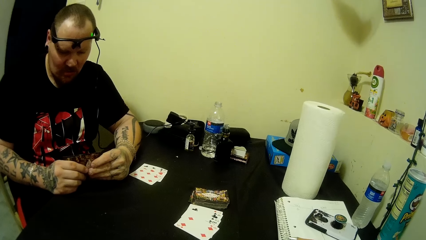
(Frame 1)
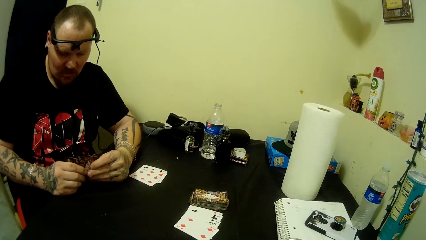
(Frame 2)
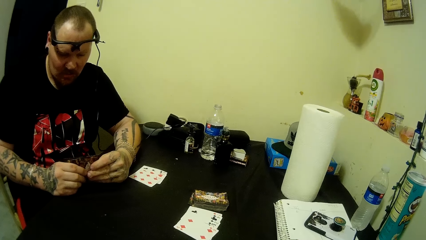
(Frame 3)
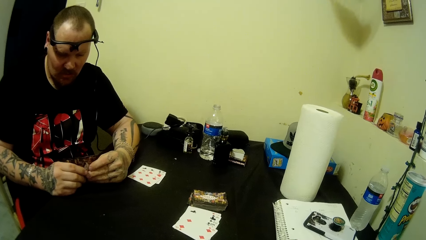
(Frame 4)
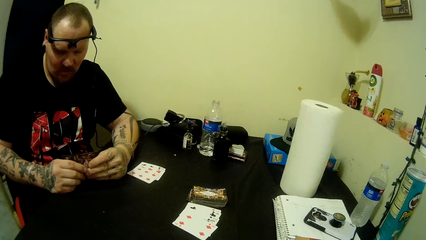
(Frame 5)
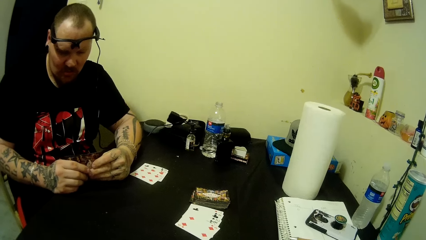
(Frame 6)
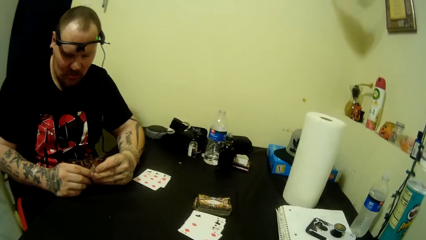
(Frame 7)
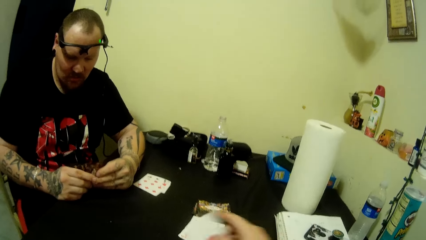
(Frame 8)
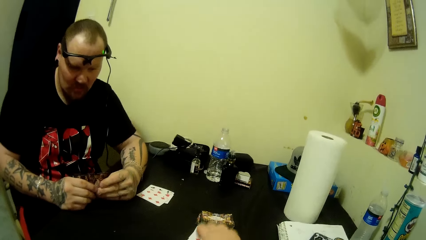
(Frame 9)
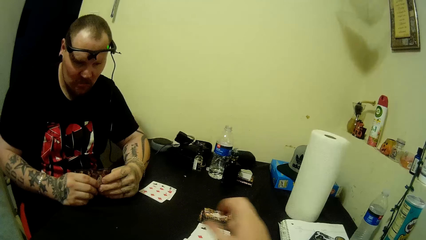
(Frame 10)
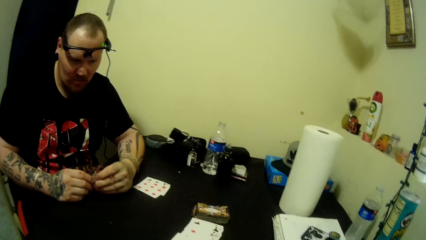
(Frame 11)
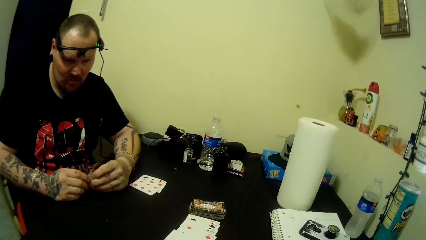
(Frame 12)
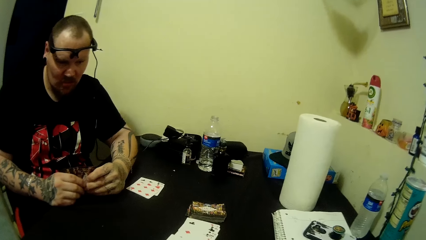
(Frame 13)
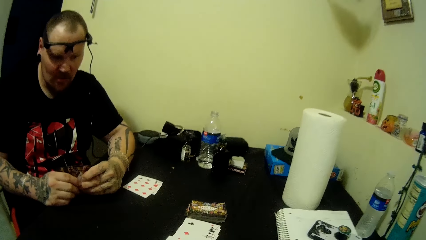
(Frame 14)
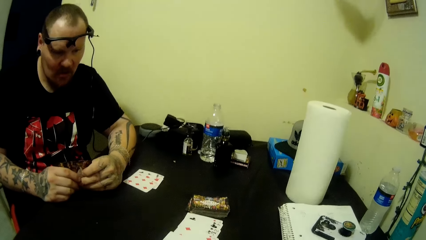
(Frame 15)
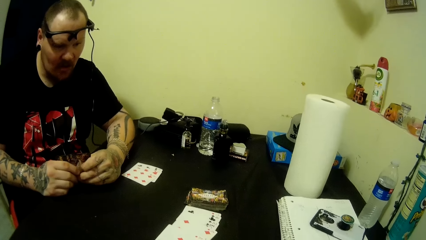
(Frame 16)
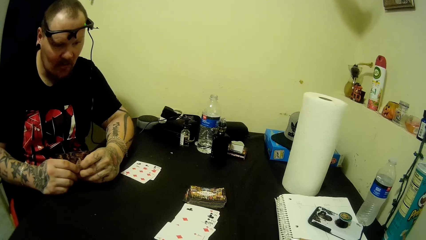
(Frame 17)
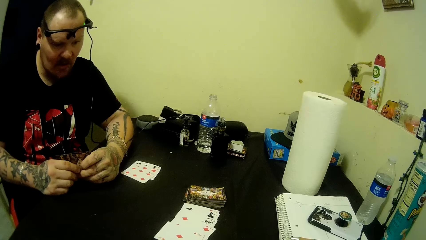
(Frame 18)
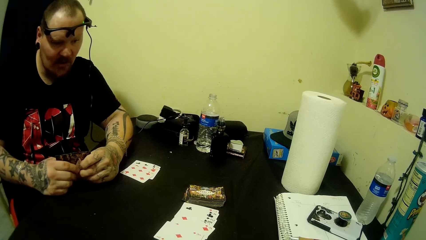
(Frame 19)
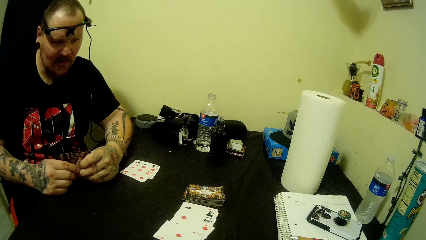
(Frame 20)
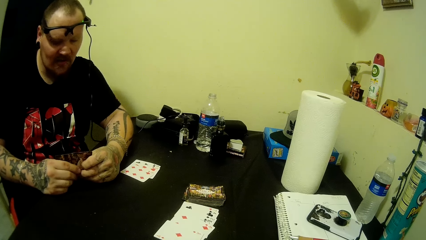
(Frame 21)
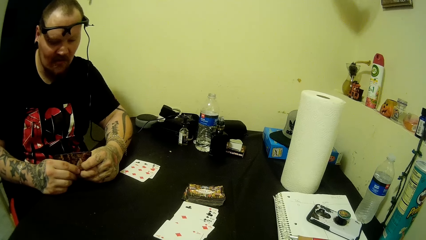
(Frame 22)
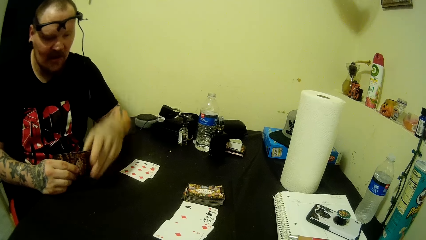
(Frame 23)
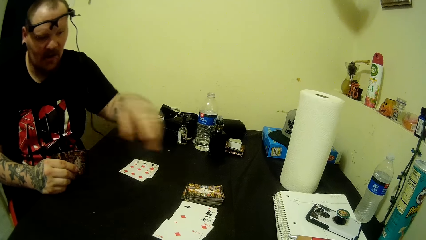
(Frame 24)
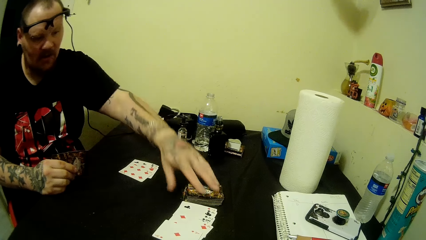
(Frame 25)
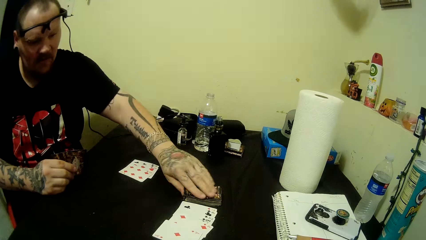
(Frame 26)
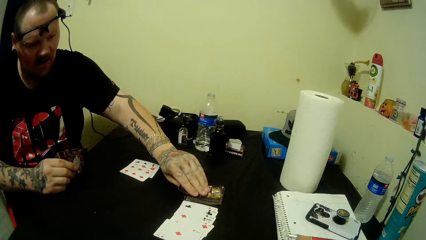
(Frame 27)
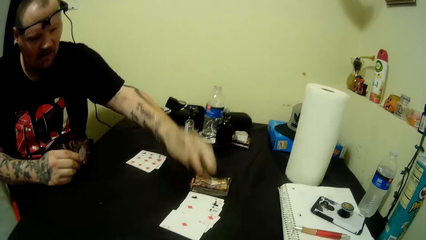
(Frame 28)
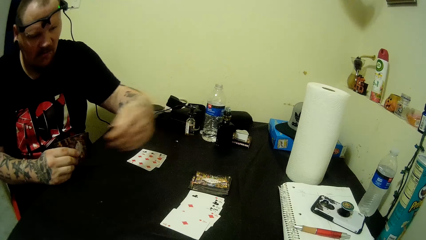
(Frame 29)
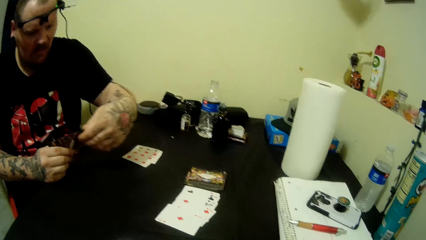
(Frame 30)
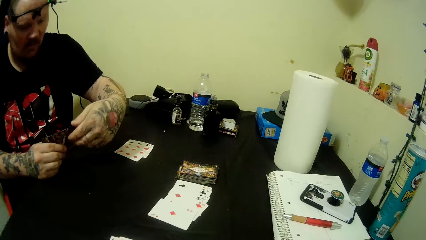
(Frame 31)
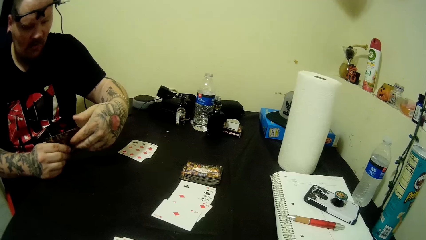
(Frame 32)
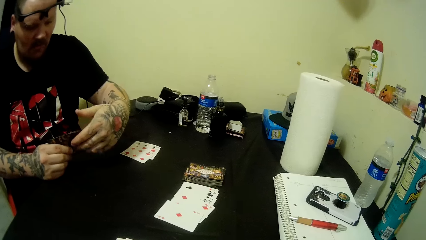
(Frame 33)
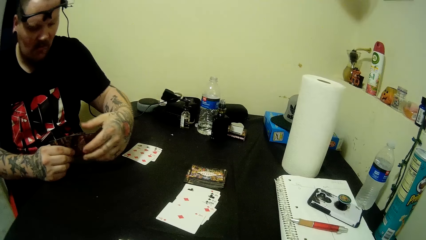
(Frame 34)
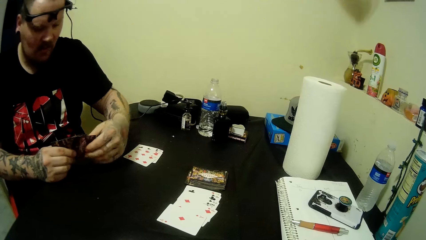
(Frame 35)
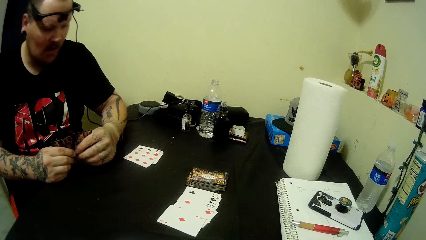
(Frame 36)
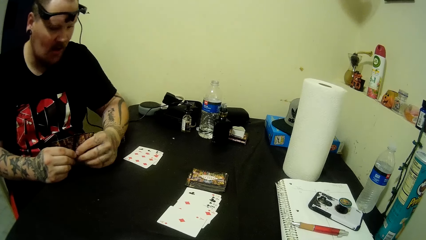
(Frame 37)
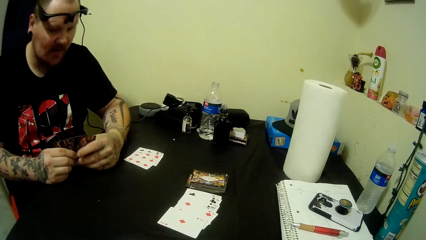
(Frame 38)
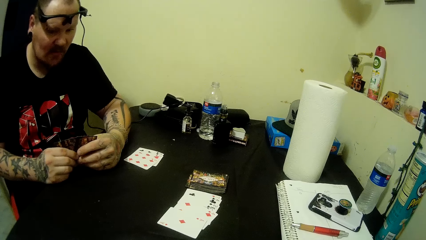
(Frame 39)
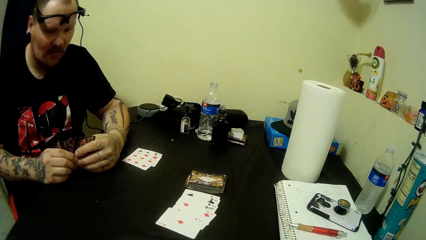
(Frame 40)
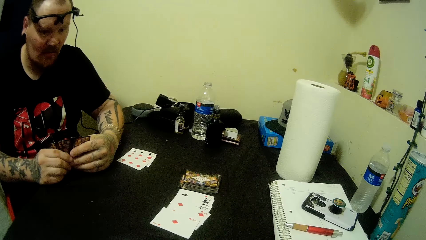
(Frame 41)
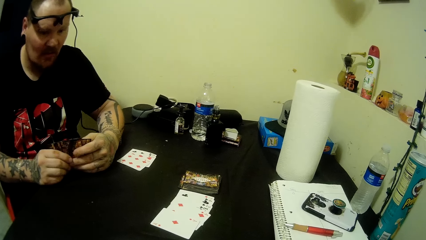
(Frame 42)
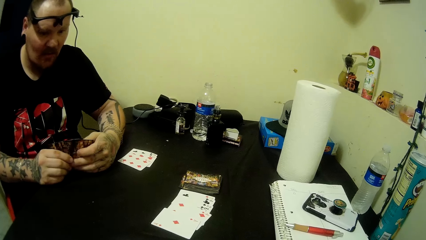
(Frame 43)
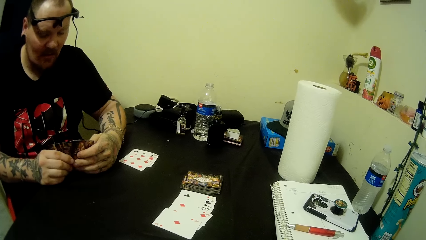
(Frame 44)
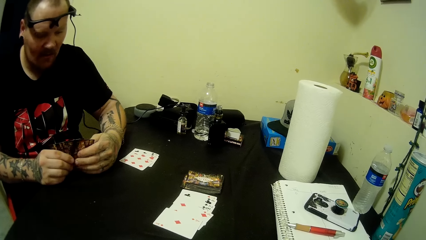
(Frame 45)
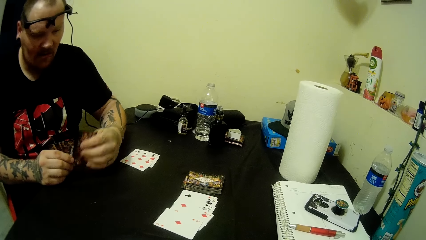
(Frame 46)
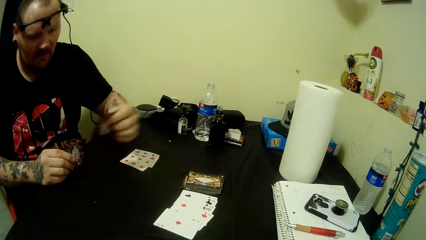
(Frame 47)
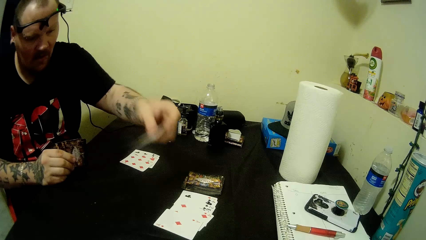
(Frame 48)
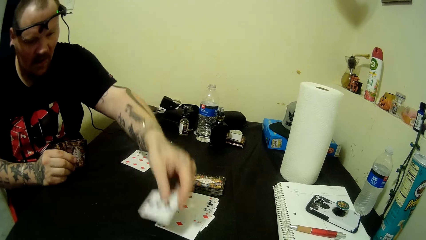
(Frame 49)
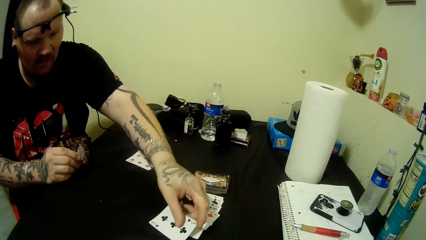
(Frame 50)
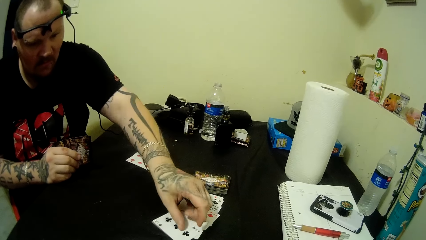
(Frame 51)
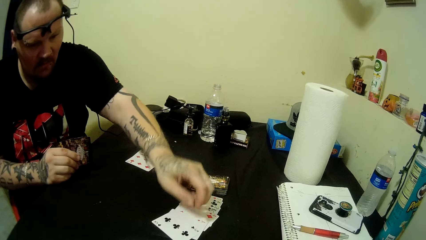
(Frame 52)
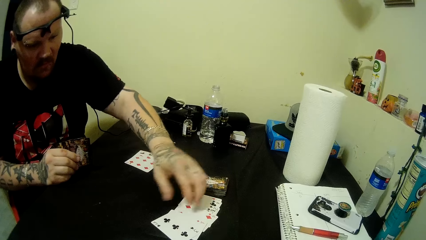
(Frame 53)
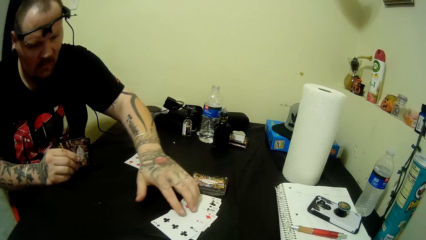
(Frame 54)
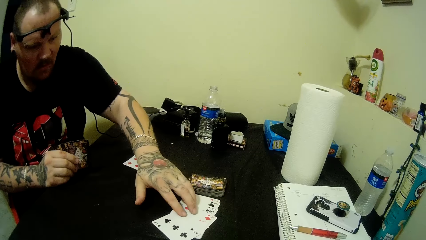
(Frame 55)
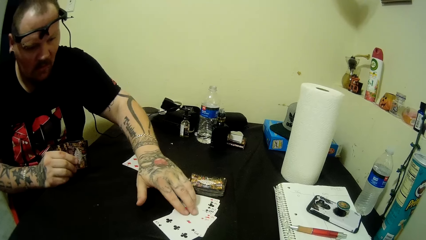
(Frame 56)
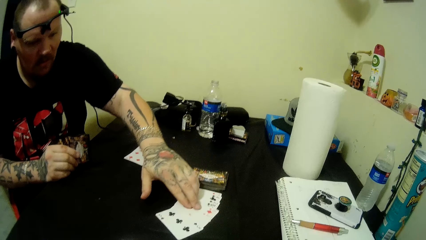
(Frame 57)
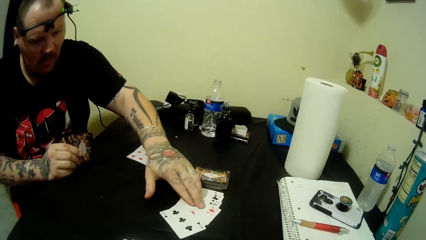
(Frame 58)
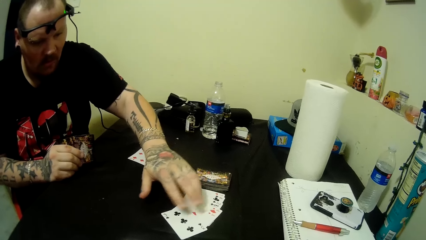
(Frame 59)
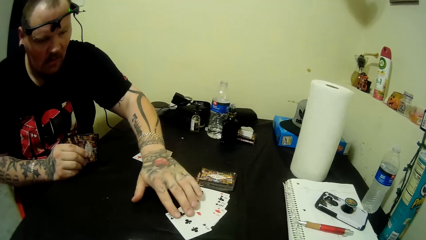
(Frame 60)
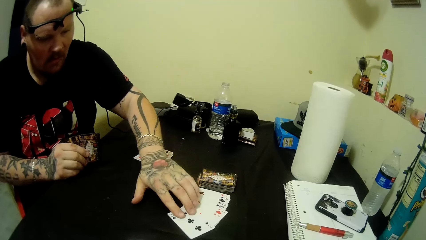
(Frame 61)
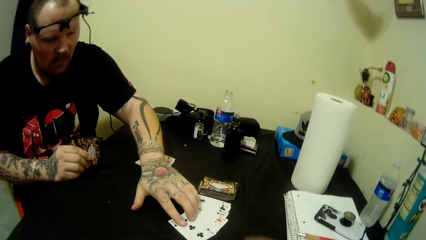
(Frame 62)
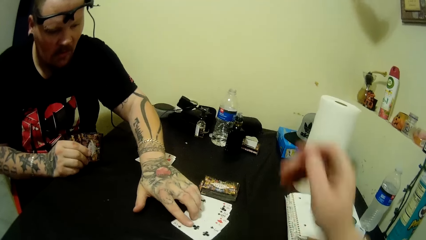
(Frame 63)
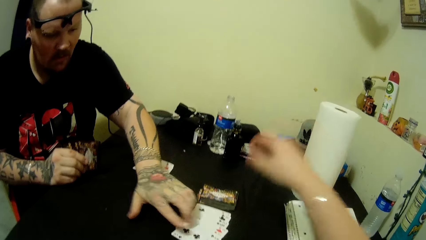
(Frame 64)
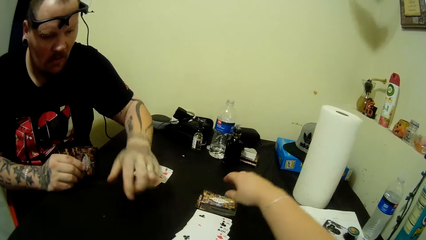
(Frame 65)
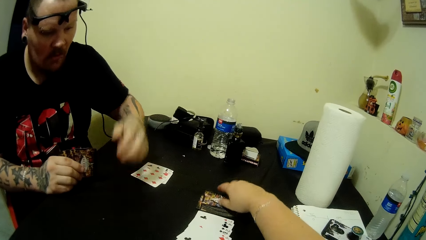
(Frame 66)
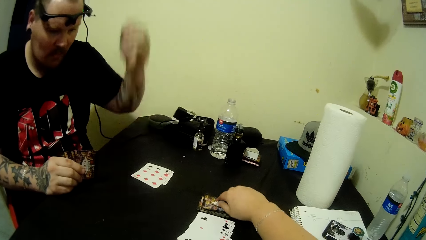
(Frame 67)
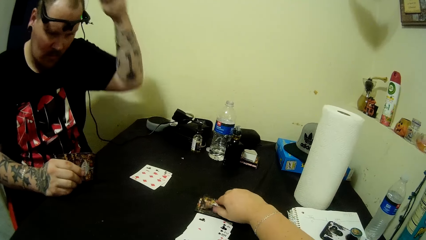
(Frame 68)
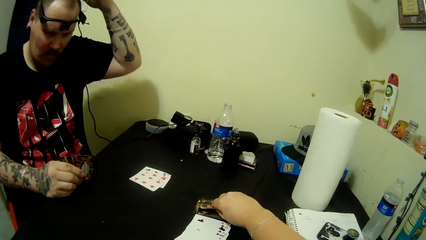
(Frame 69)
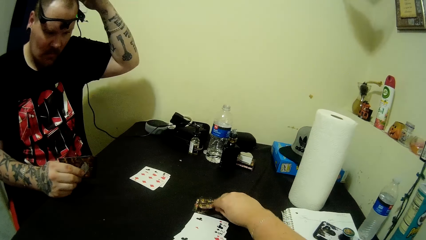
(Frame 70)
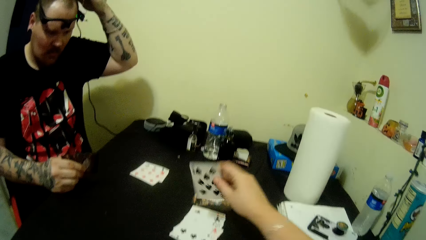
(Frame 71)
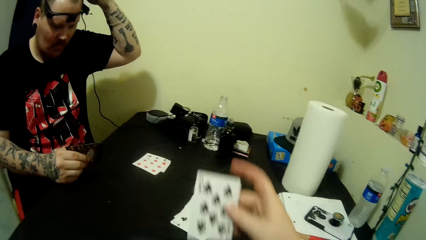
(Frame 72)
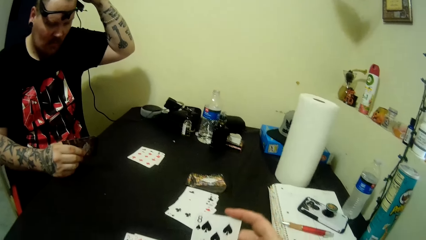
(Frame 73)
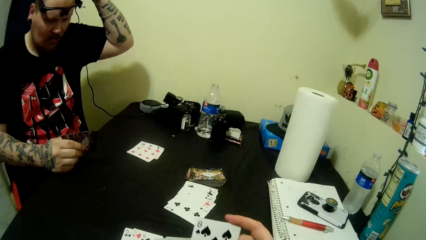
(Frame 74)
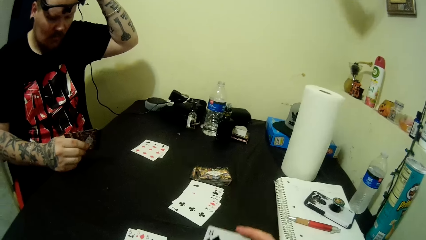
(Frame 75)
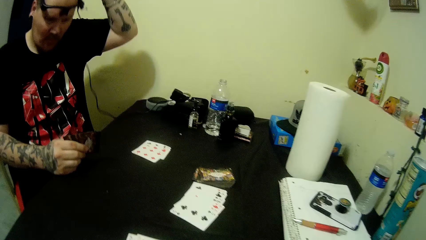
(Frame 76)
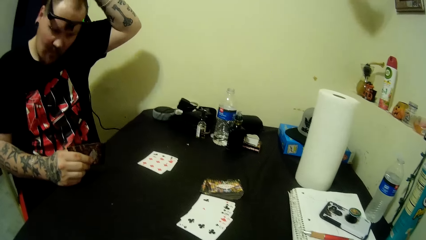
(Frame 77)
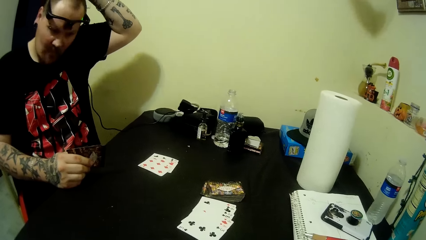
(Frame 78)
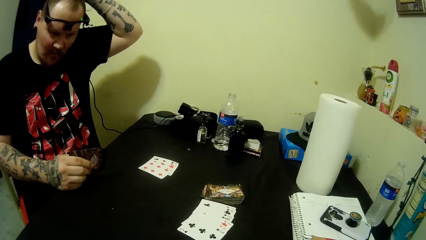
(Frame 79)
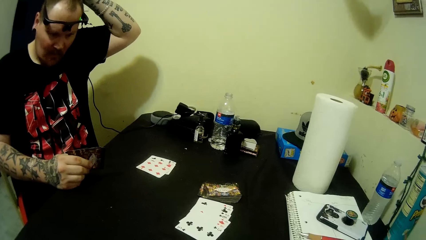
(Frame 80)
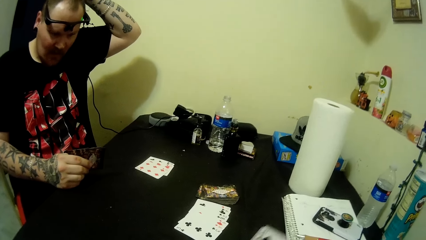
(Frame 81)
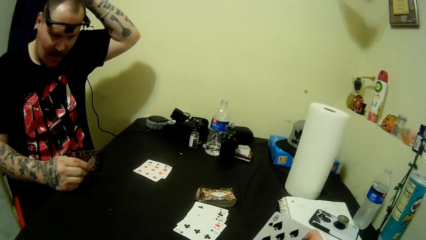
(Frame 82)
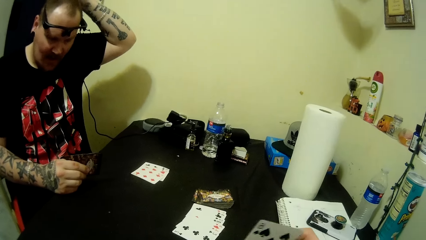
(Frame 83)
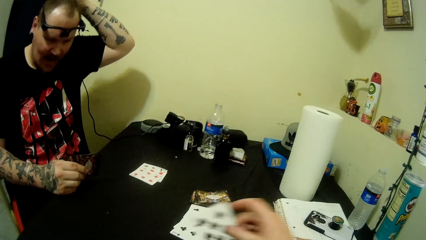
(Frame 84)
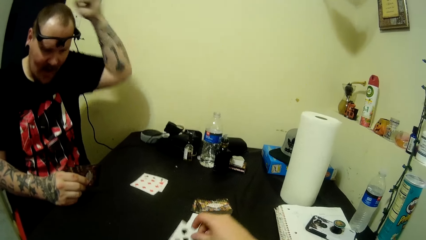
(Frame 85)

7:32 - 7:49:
The camera wearer drops a card on the cards on the table. A man picks up another playing card from the table. The man drops another card on the other cards on the table. The camera wearer touches the cards on the table. They pick up a playing card from the table.
